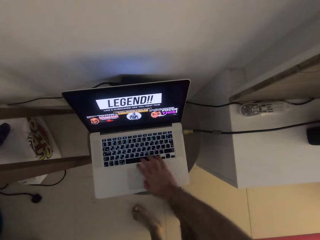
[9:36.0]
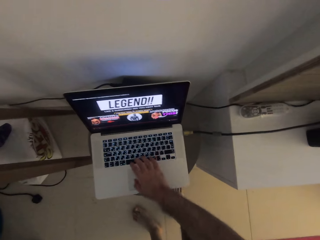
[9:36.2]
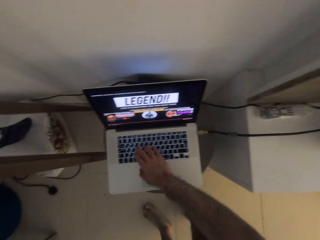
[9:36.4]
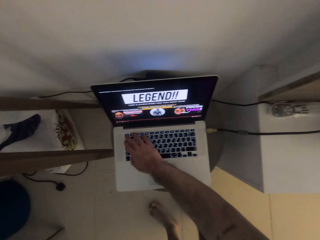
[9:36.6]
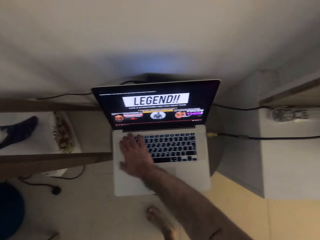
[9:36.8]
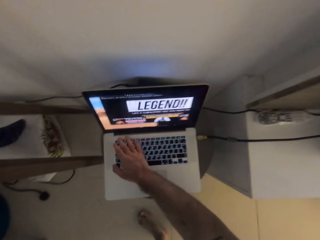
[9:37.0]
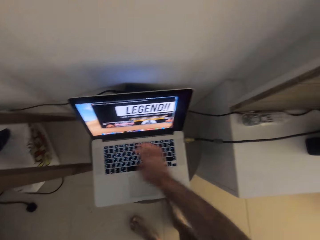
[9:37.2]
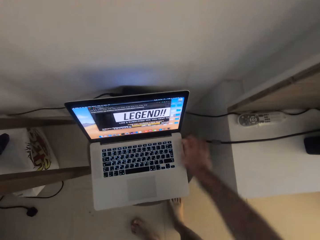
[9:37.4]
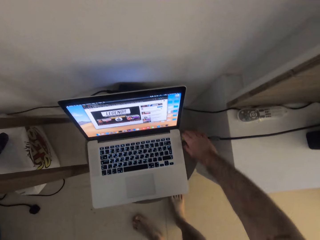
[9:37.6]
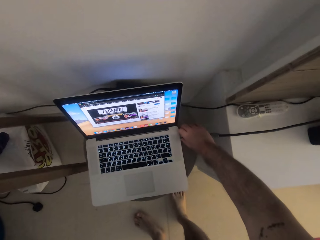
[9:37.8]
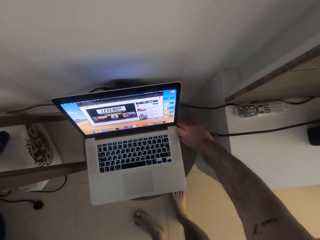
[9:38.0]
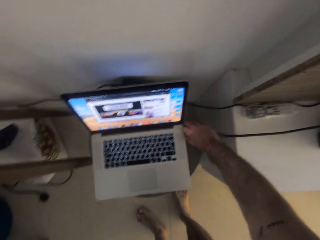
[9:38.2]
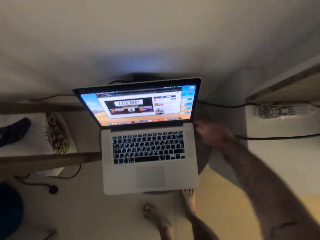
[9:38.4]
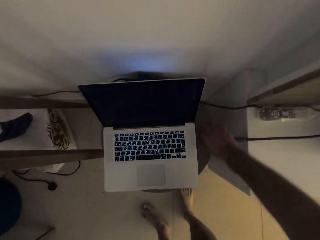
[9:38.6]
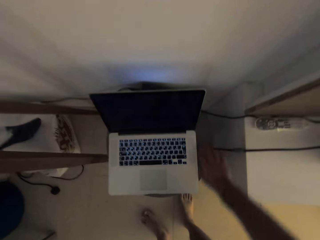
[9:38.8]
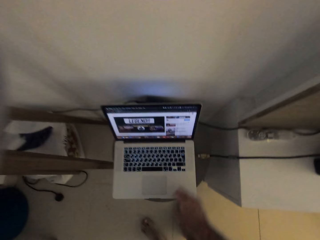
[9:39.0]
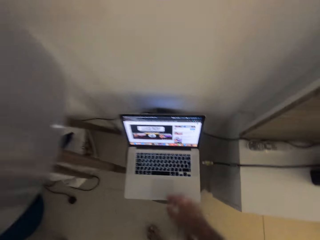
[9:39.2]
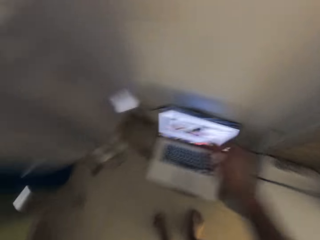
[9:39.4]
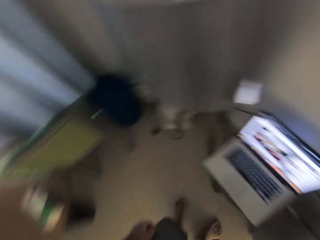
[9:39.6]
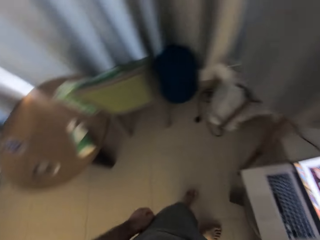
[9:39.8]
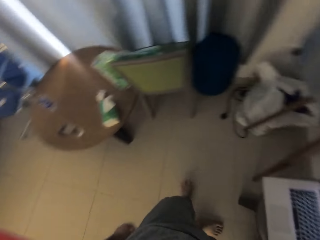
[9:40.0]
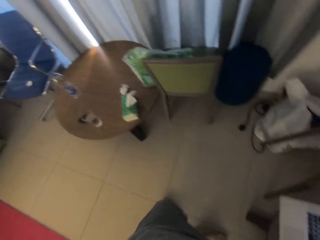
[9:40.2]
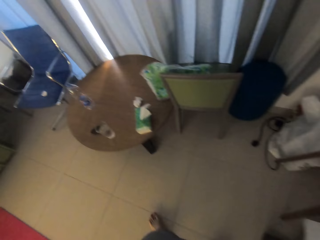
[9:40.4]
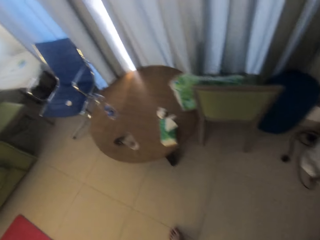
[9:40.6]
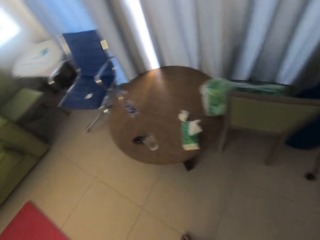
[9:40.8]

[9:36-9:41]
The camera wearer disconnects an HDMI cable from the computer with his right hand. He turns toward a blue chair. He stands up.
